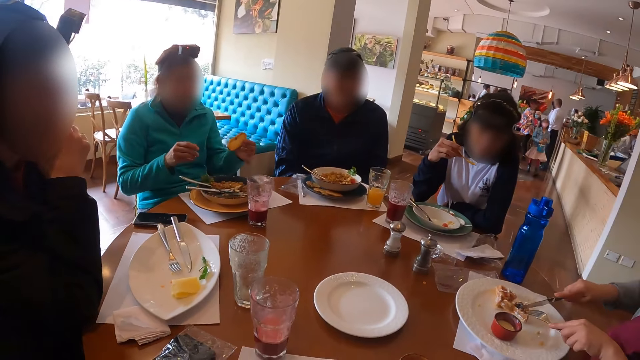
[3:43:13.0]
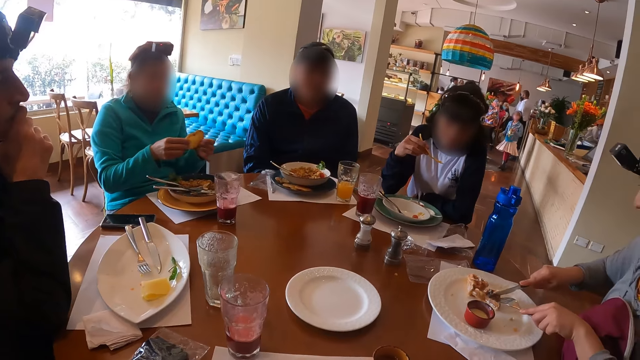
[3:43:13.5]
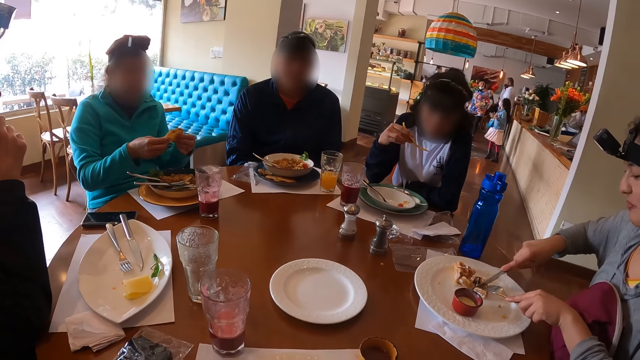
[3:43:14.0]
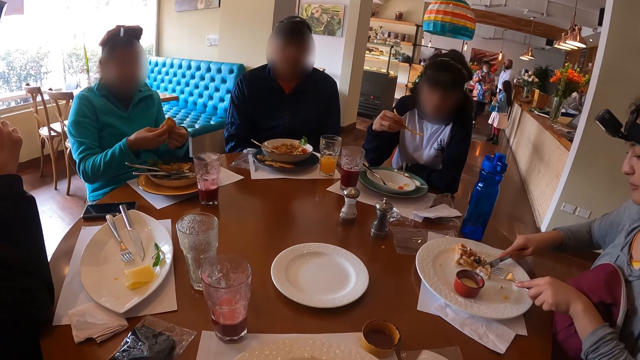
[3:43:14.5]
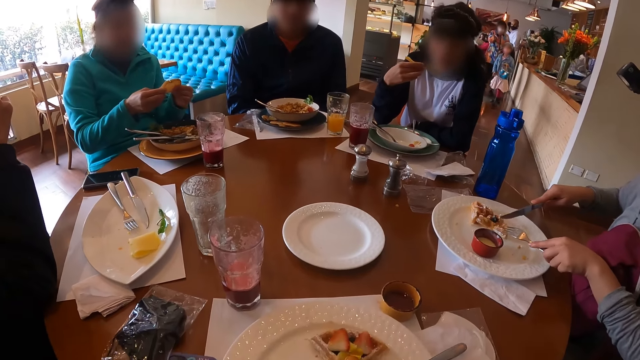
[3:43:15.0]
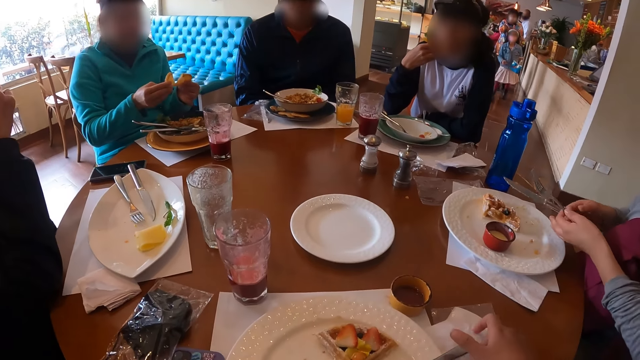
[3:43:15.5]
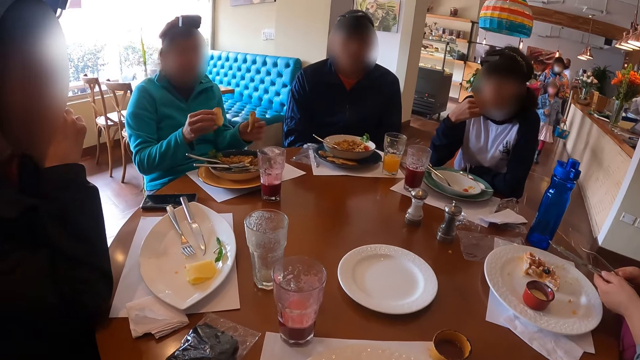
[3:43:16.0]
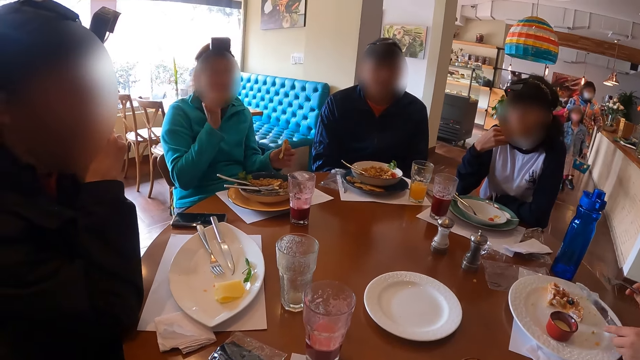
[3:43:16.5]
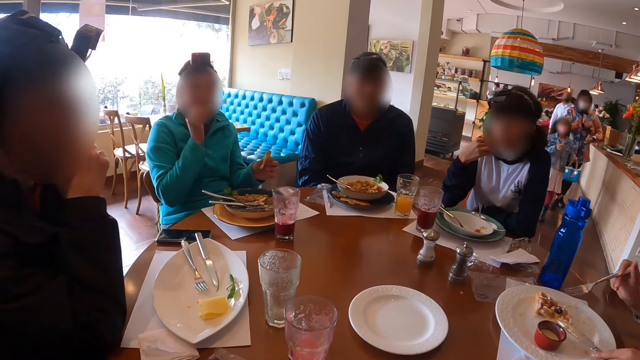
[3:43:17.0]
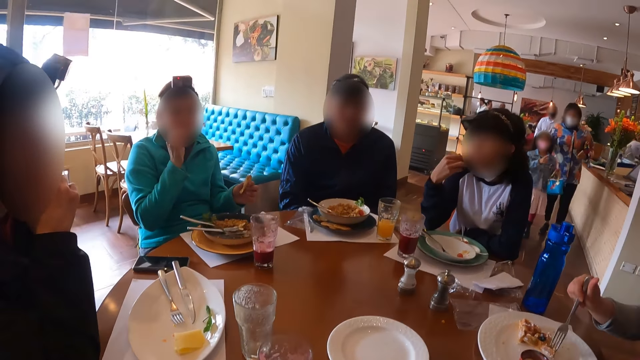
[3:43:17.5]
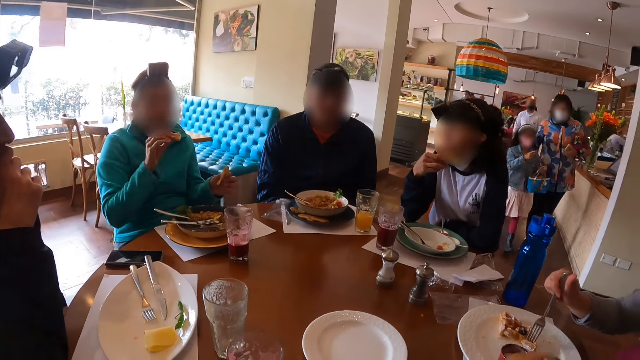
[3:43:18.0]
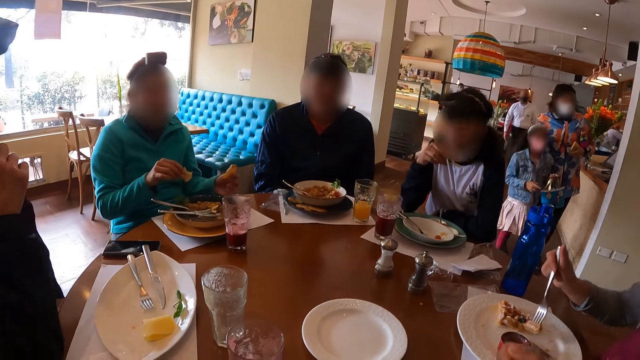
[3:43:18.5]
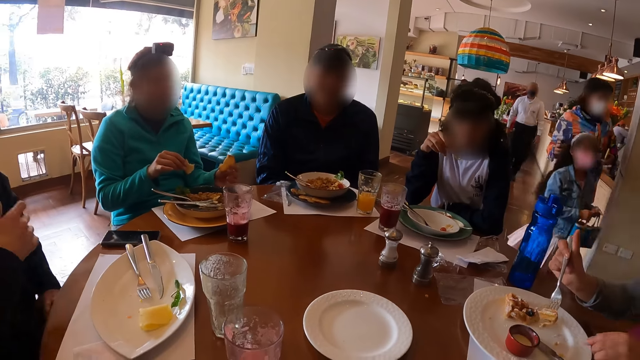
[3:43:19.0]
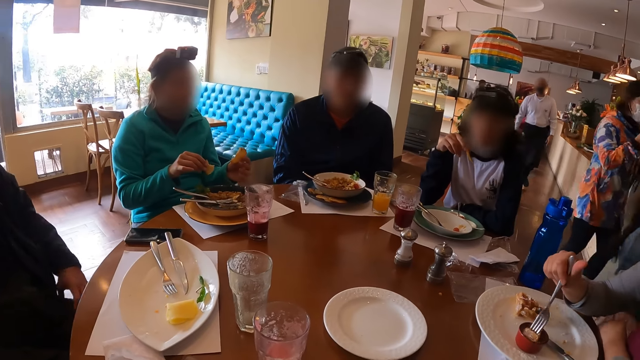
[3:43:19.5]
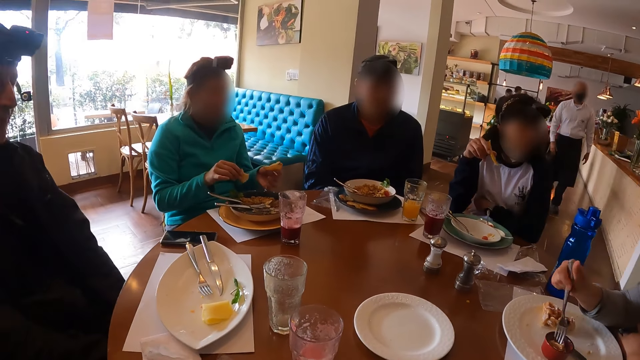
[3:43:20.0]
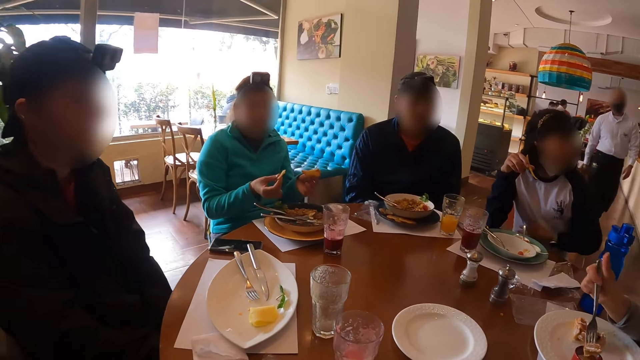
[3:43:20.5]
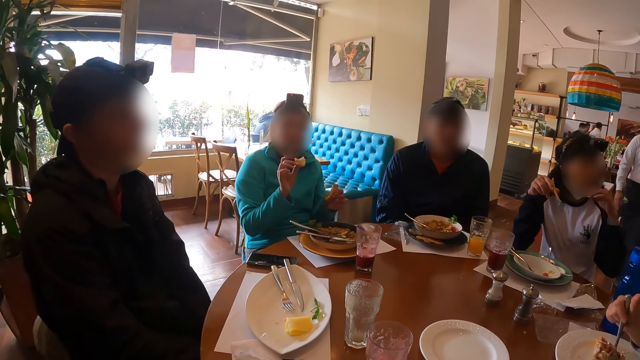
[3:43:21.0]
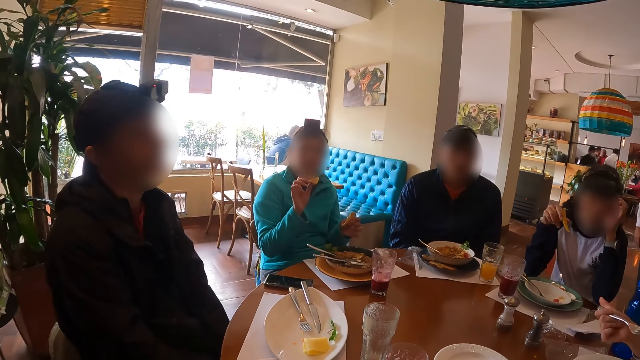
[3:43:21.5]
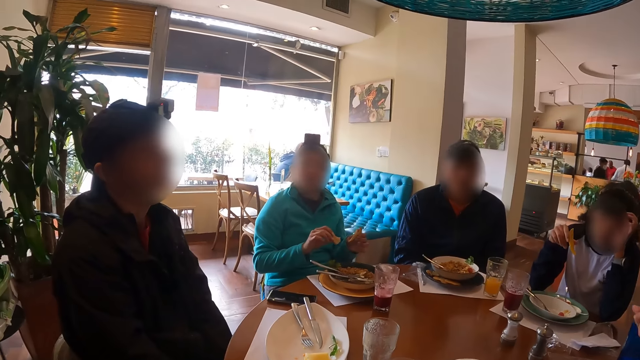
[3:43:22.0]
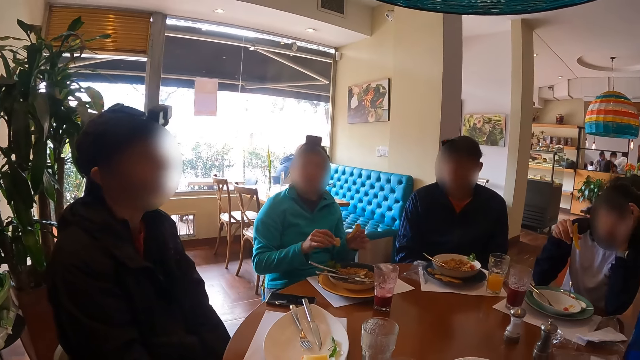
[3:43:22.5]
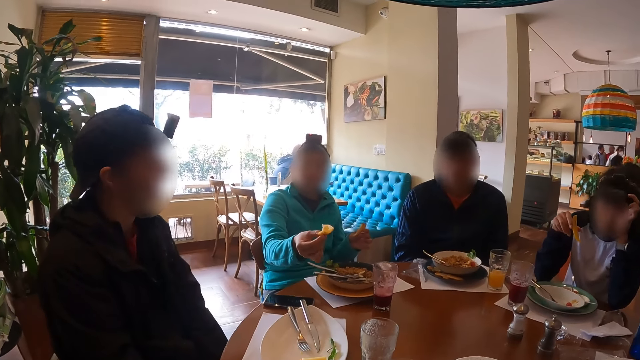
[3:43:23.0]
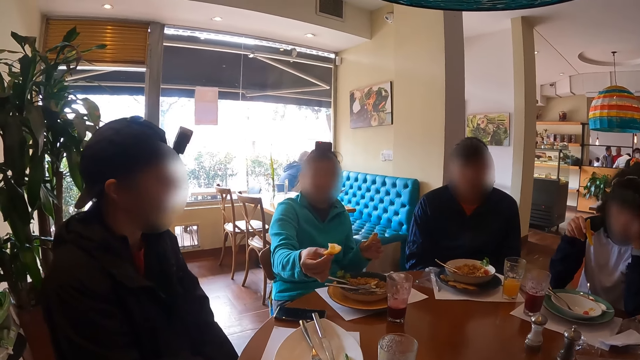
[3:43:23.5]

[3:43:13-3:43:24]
The camera wearer eats around the table. The woman eats the potato chip with her right hand. Another woman eats egg from the plate with the fork in her right hand.

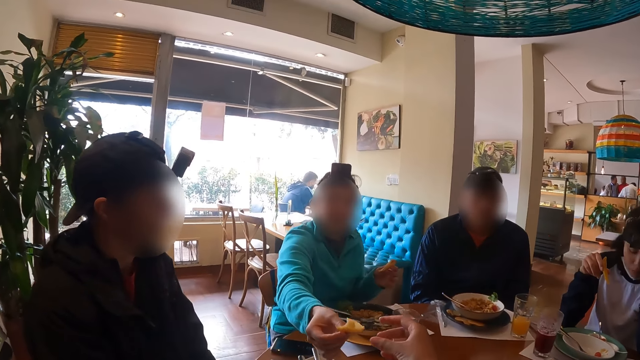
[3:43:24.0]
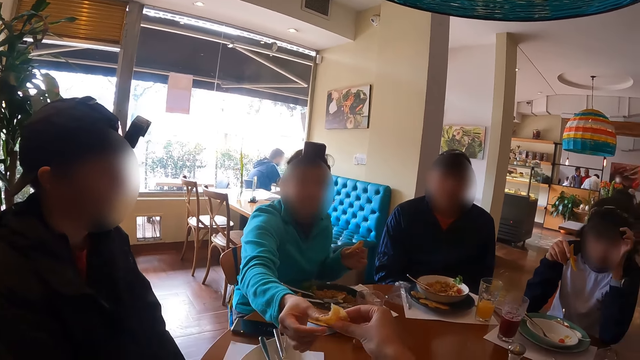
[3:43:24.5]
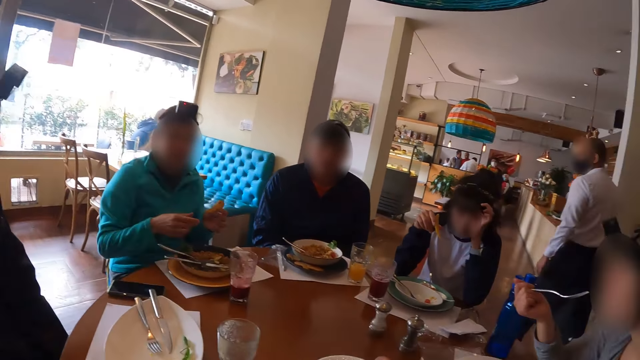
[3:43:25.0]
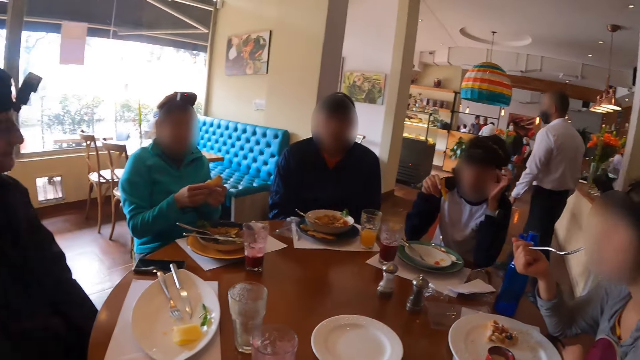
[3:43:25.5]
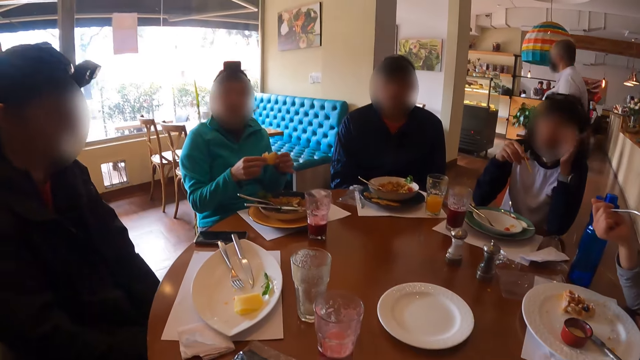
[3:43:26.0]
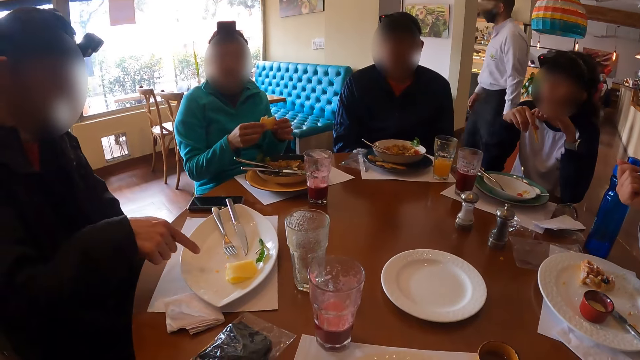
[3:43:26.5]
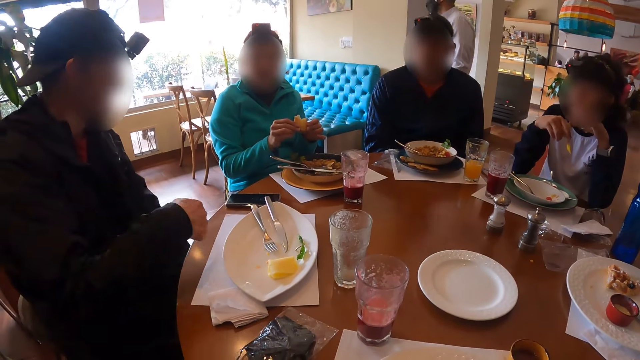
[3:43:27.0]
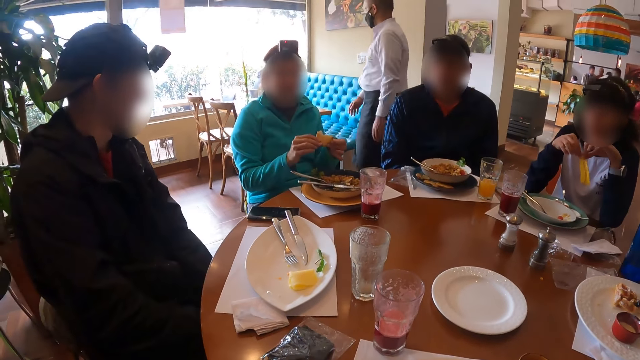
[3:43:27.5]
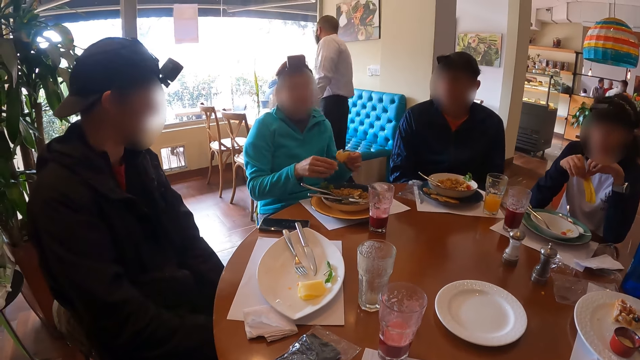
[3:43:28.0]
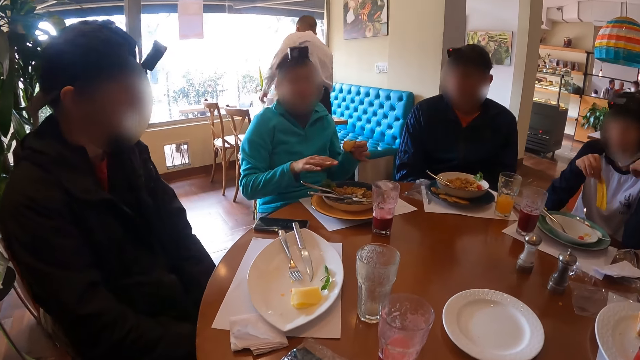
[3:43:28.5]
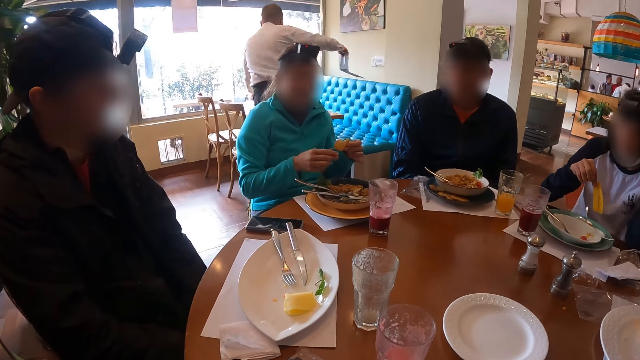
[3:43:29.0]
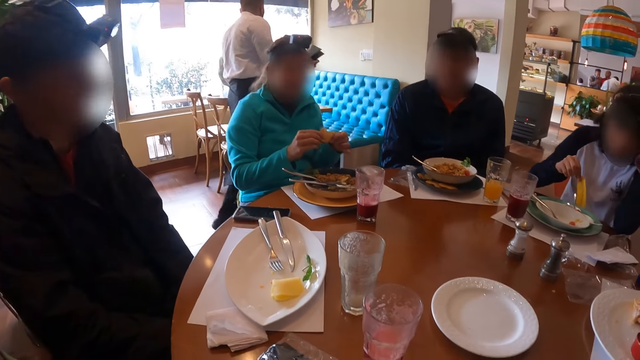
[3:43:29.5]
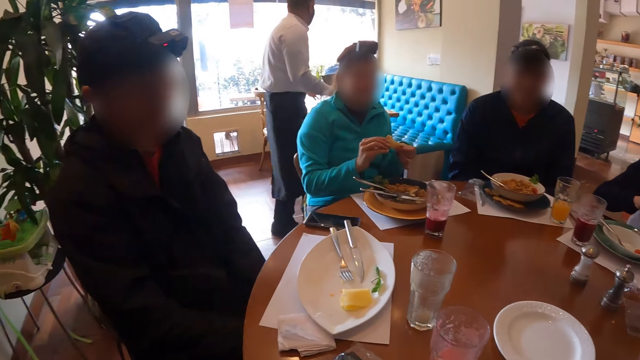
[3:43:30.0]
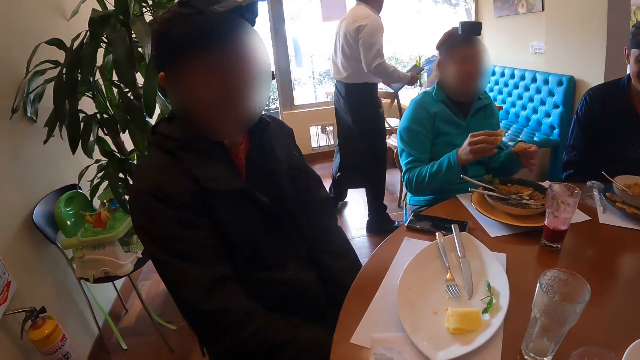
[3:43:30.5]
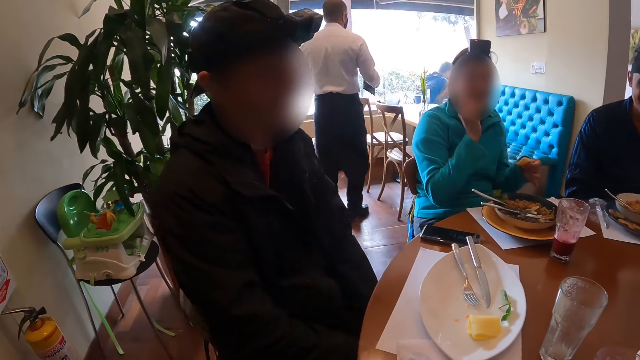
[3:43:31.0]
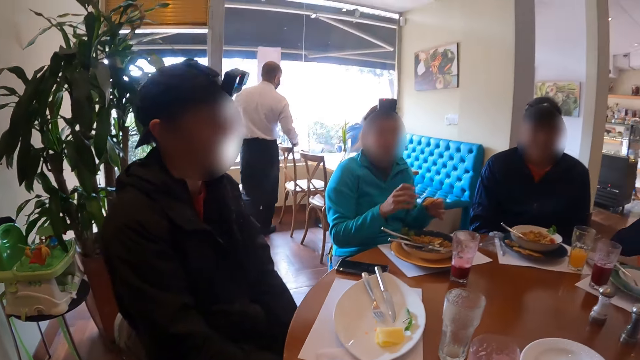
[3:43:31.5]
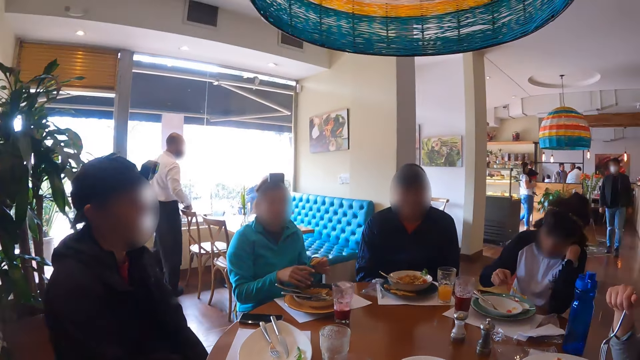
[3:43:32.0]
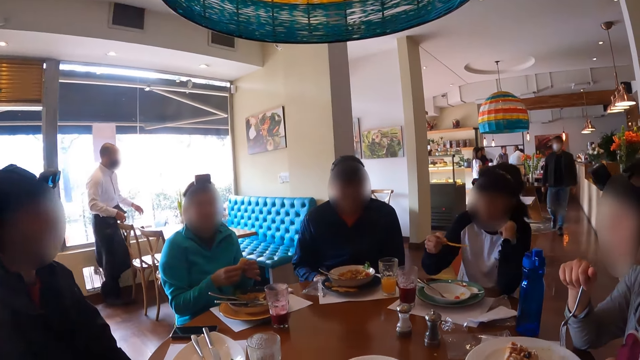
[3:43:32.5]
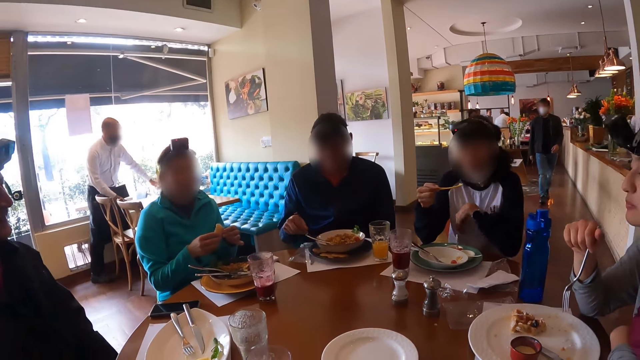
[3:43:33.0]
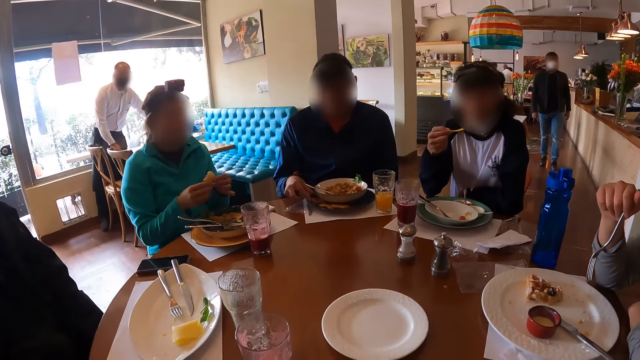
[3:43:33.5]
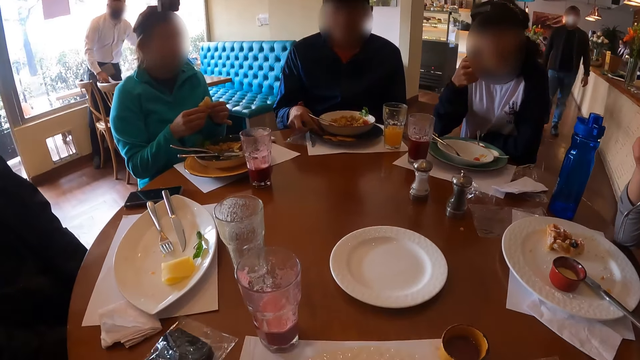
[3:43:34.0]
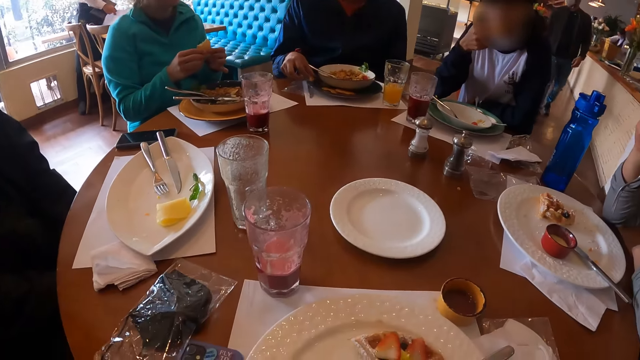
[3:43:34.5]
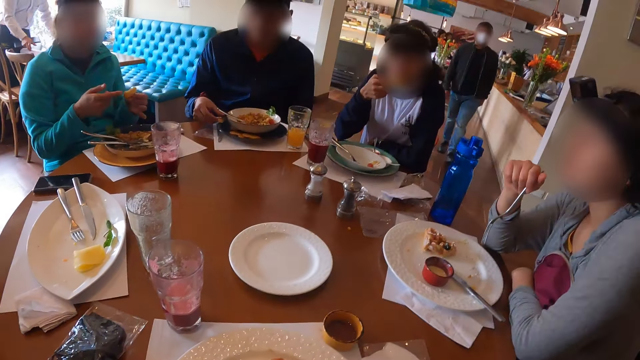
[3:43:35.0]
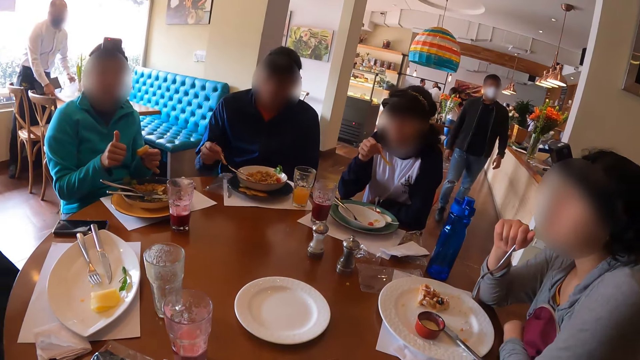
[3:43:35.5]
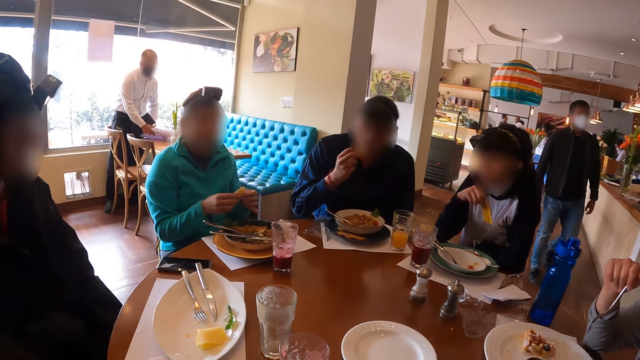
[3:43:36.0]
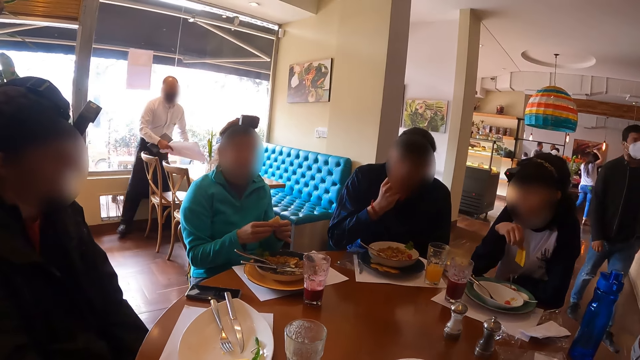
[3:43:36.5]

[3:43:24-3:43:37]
The camera wearer receives a biscuit from the man with his right hand. He eats around the table. The woman dips the potato chip into the sauce with her right hand. Another man picks up a biscuit from a plate with his right hand. The woman eats the potato chip with her right hand.
